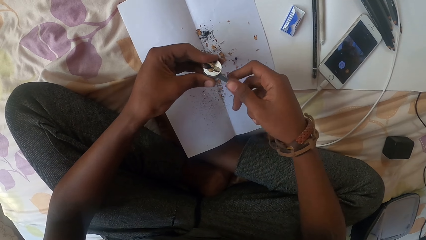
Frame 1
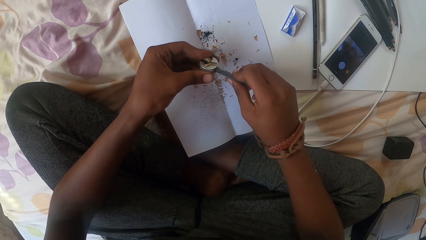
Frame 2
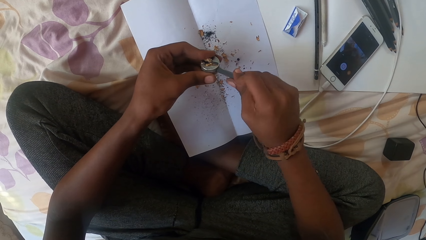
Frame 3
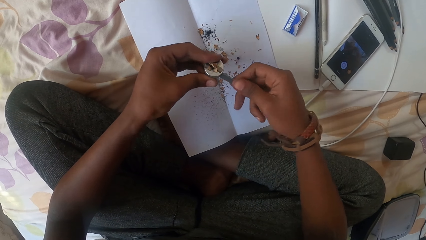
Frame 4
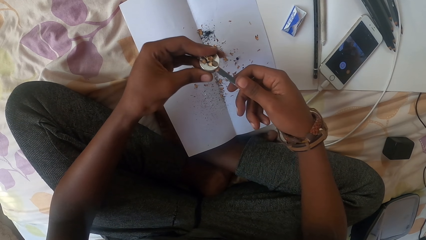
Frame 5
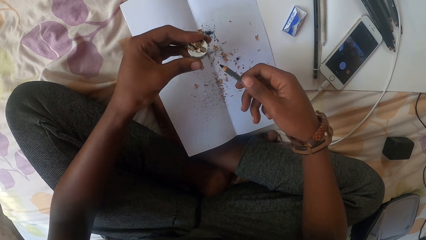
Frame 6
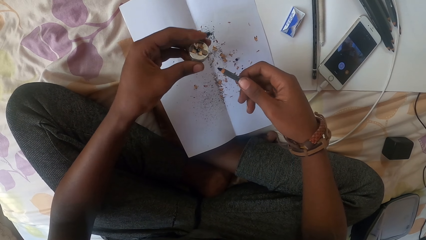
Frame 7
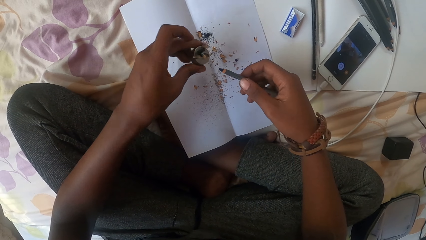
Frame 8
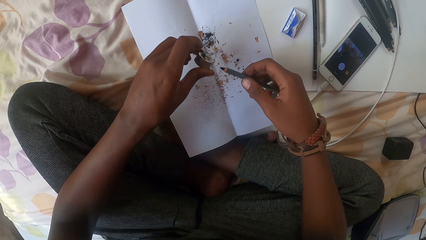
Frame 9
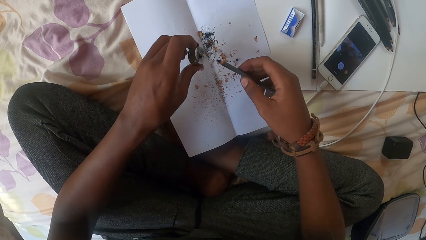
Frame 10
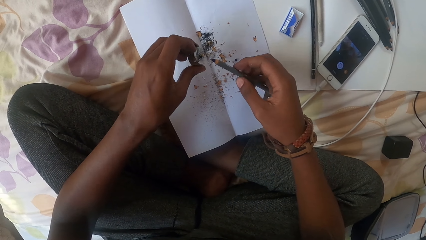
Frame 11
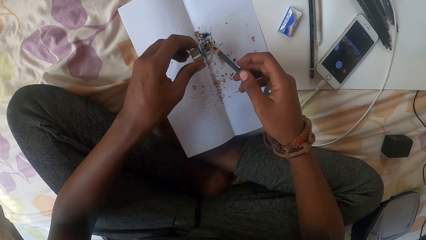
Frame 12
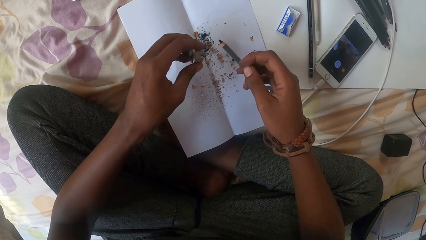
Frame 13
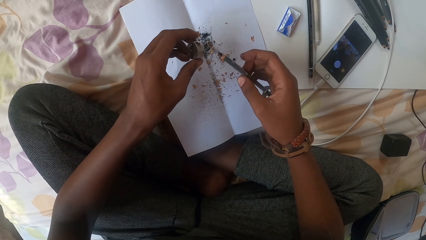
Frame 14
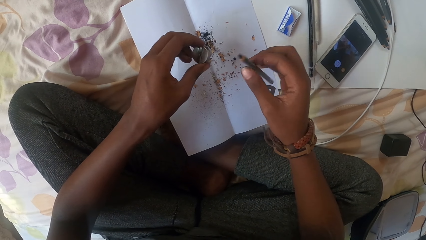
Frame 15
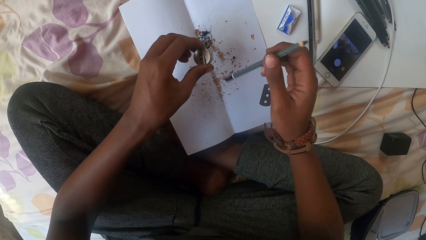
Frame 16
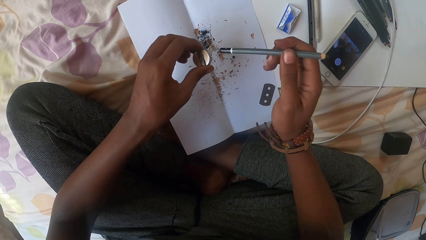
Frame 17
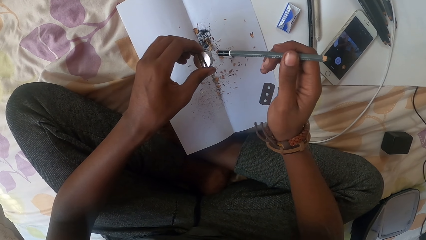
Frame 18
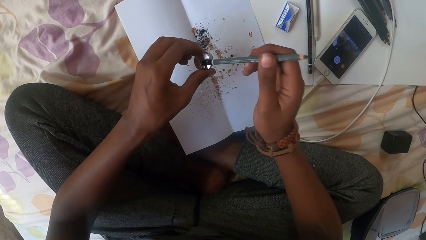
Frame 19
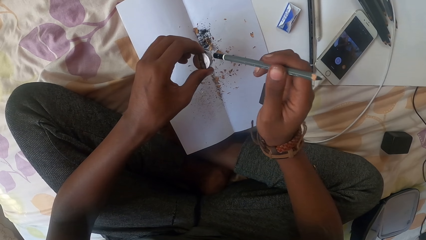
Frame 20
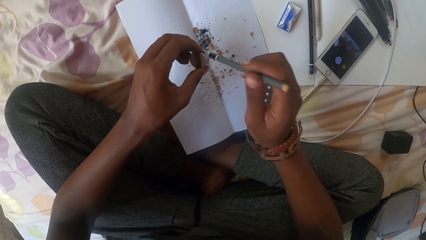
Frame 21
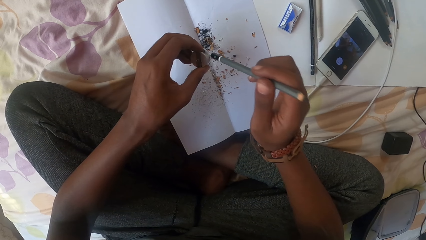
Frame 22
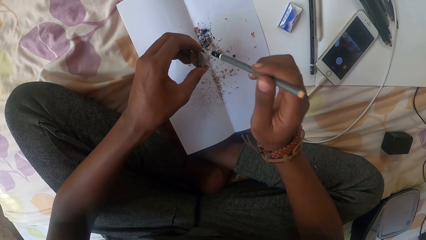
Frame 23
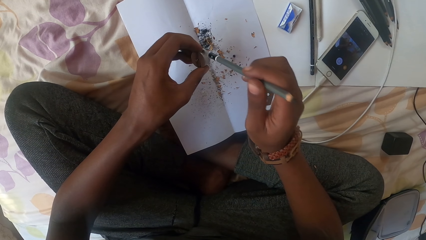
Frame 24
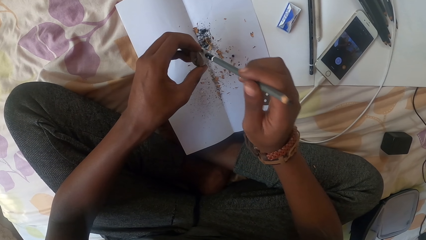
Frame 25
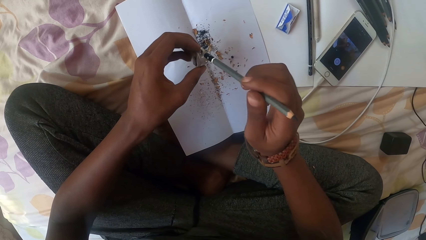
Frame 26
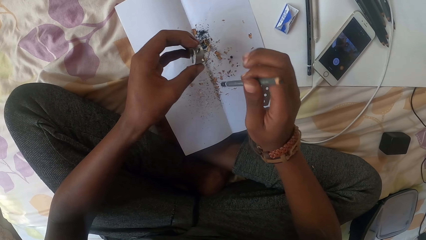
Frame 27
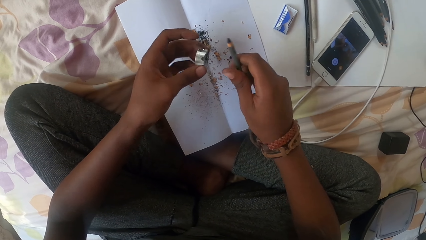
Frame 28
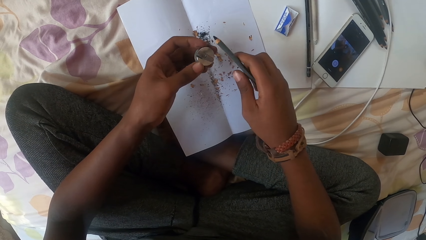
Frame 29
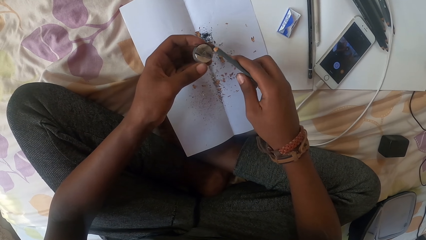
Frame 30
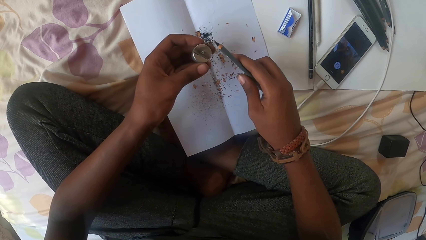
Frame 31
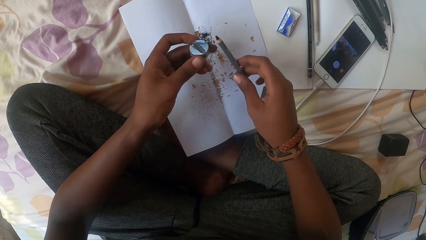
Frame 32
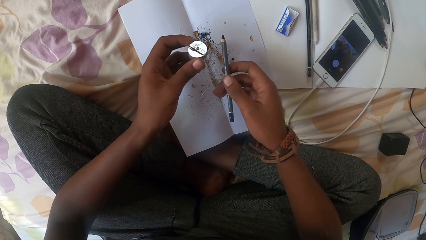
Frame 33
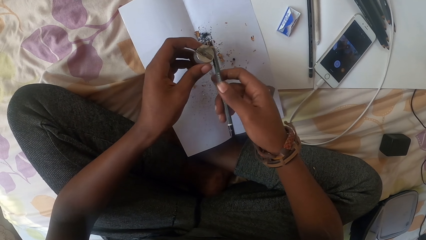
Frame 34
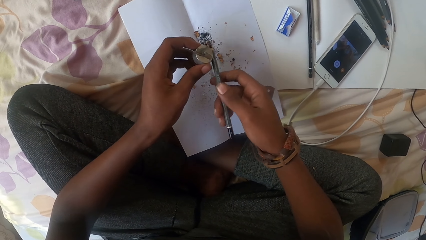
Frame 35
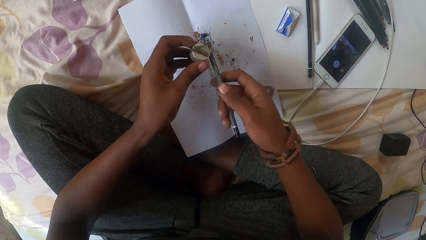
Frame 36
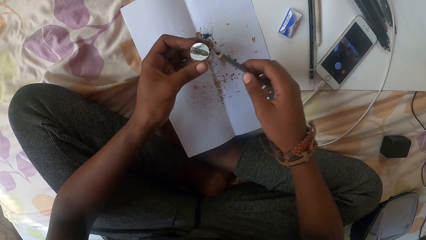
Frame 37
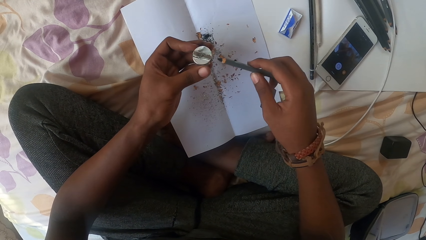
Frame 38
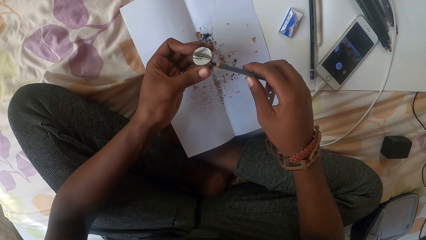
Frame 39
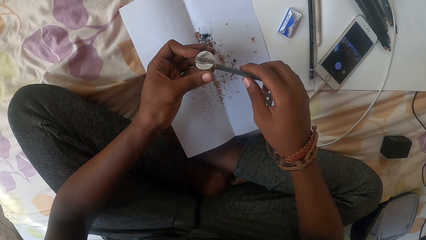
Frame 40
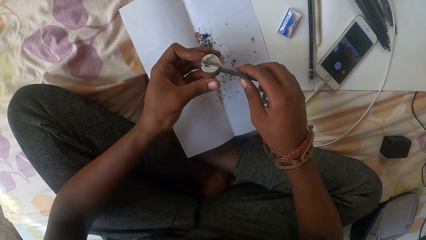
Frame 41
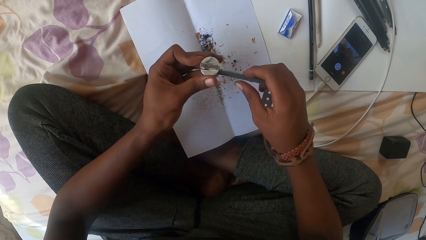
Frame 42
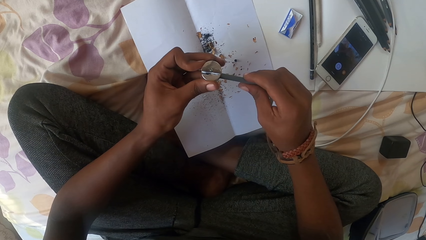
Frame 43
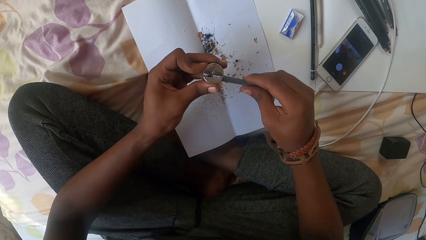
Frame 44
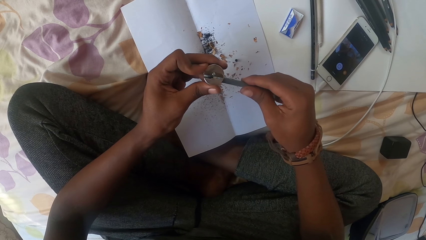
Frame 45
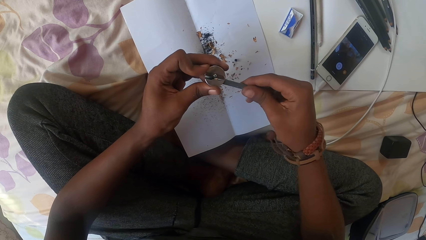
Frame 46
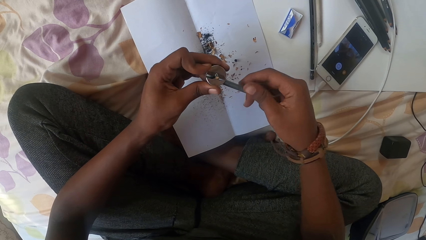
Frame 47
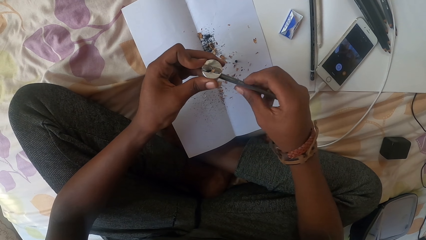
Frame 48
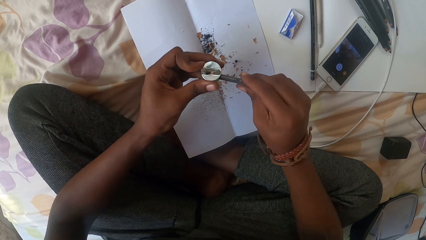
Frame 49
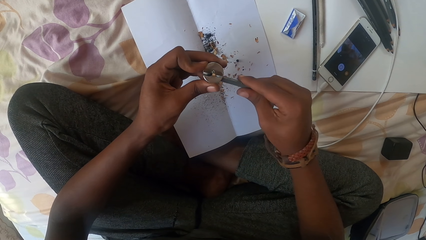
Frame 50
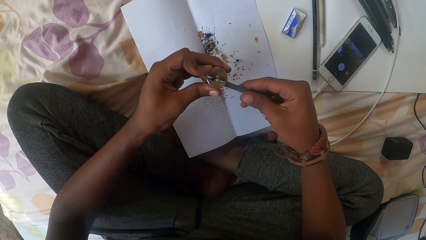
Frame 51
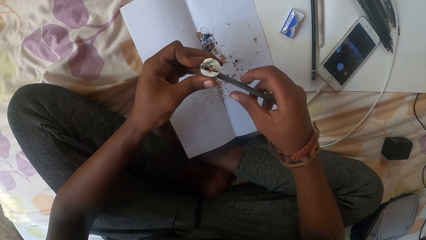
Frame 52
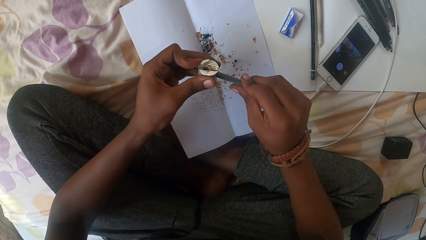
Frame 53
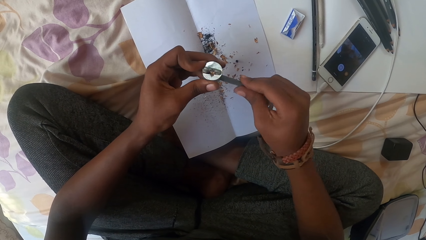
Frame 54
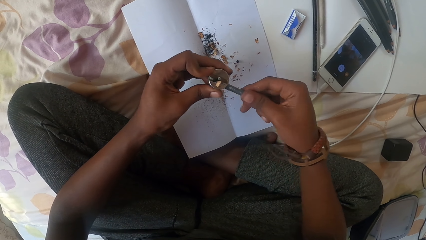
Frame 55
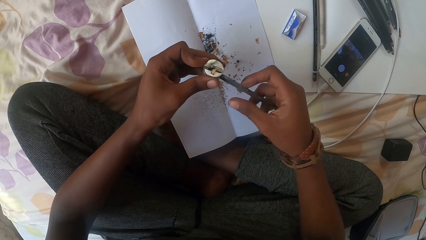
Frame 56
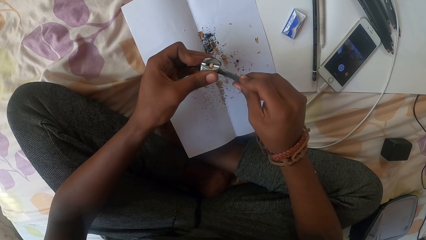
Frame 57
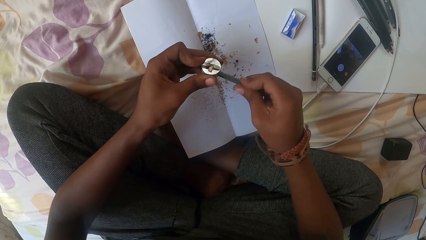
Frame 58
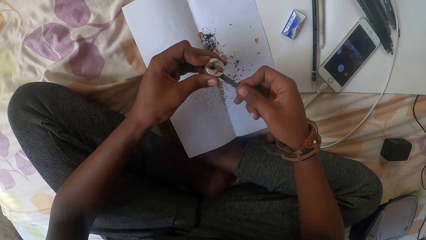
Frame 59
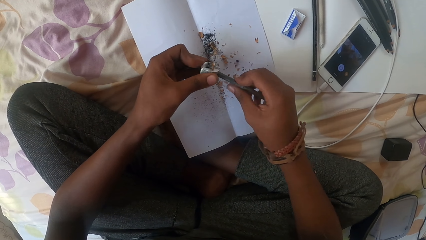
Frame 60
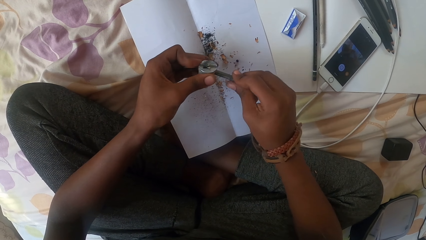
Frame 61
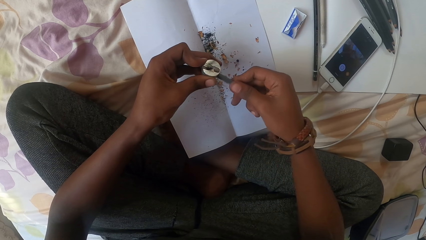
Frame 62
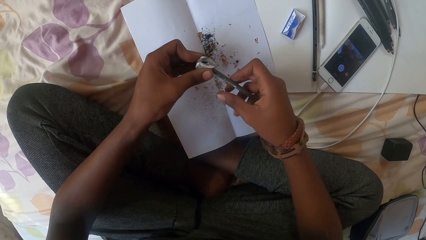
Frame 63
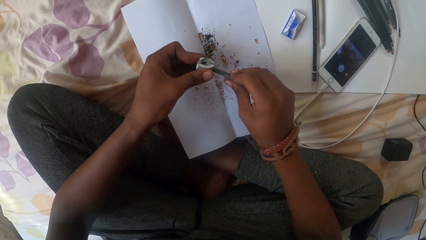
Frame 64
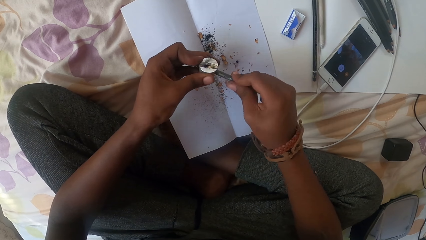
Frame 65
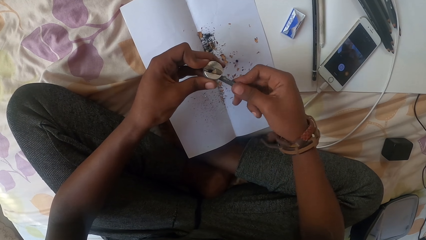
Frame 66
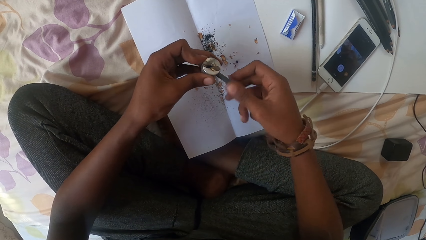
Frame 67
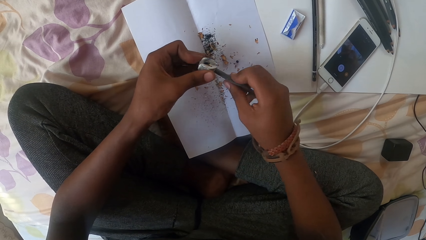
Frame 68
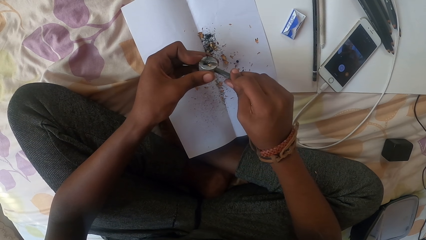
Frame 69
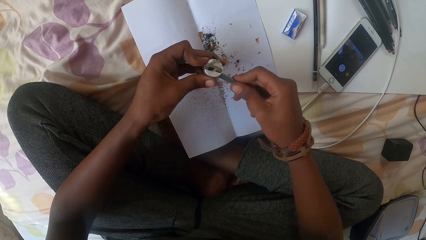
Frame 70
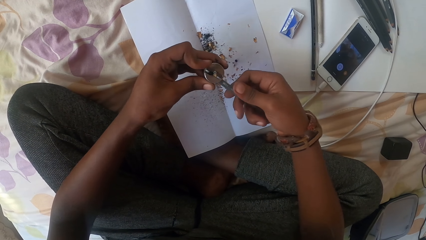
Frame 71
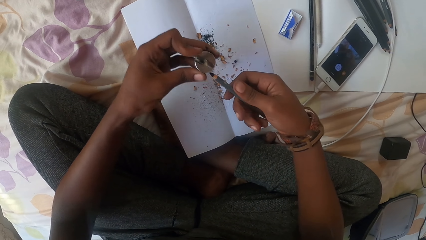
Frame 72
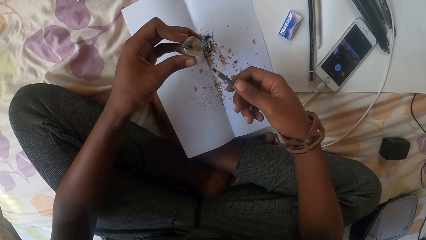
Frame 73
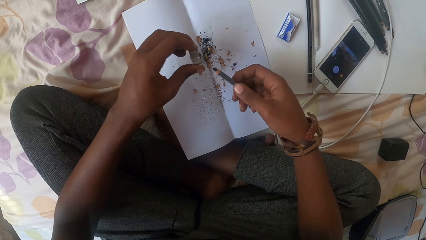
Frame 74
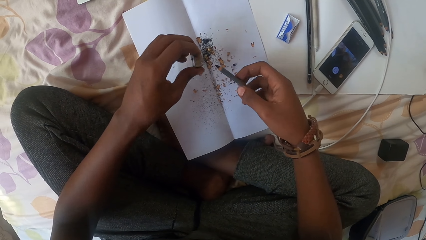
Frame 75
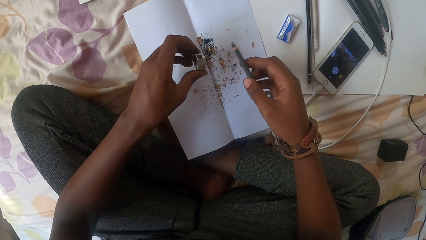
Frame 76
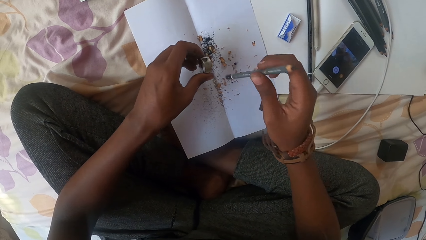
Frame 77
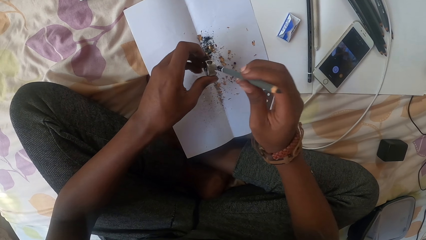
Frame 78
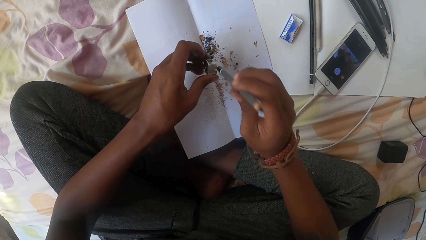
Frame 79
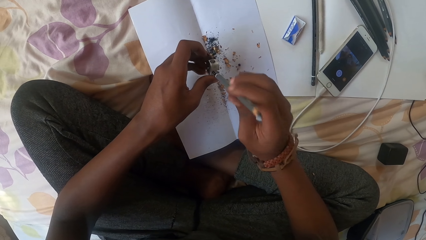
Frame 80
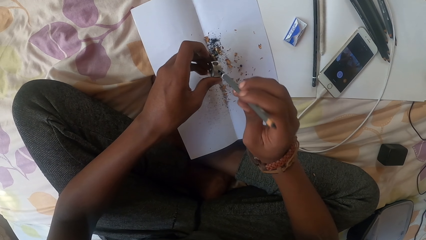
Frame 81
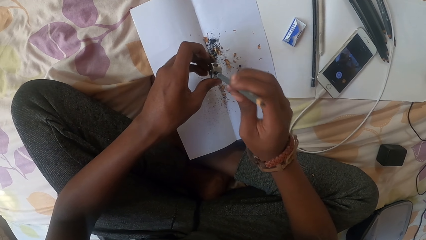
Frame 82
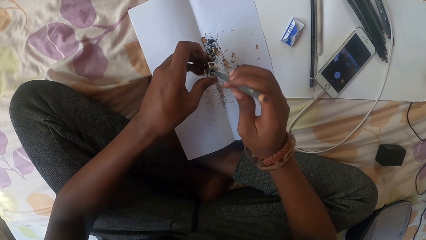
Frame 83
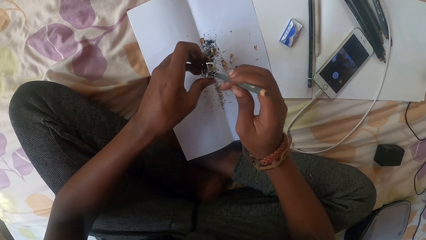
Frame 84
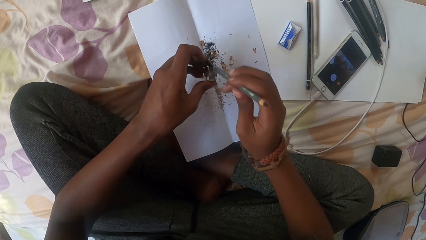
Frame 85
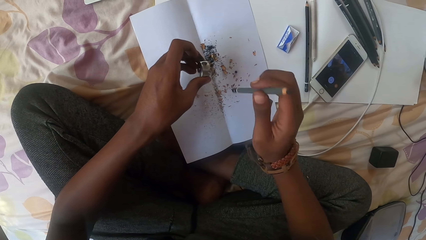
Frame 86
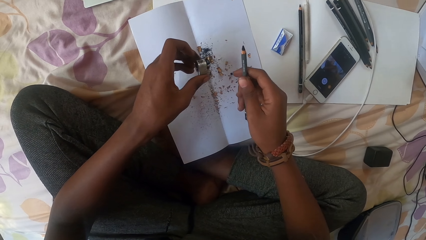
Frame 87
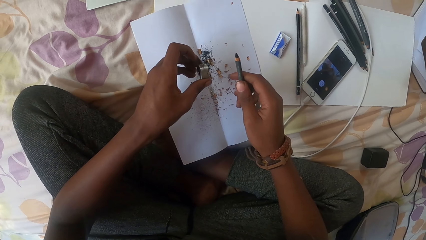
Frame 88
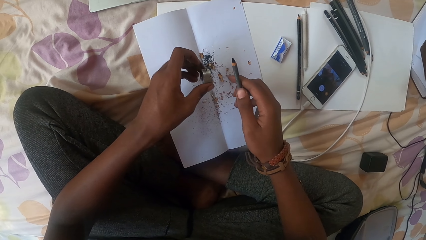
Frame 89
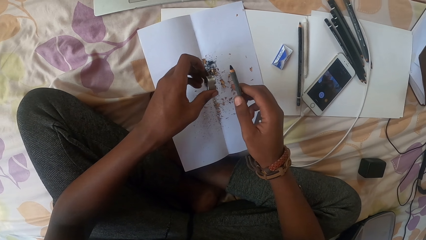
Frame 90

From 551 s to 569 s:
The camera wearer removes dirt from the sharpener. They pour dust on the paper. They hit the sharpener with the pencil. They tap the sharpener. They sharpen the pencil with the sharpener. They hit the sharpener with the pencil.
